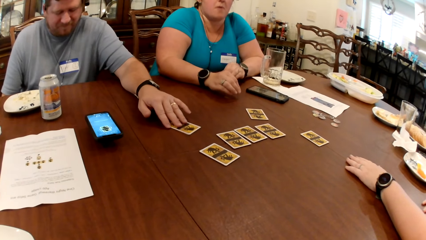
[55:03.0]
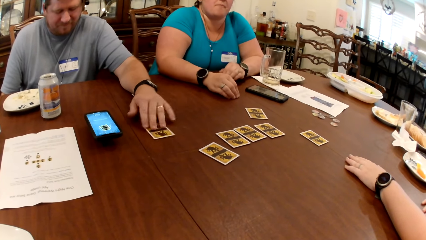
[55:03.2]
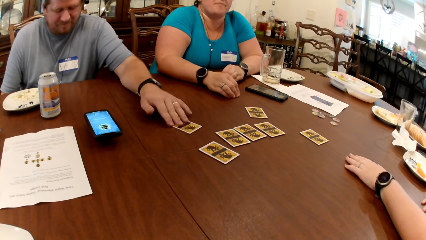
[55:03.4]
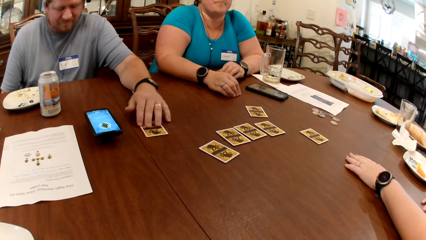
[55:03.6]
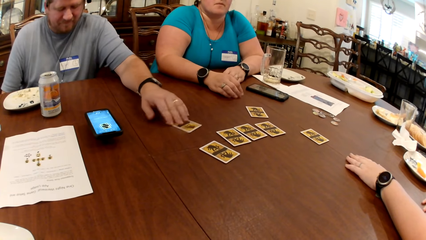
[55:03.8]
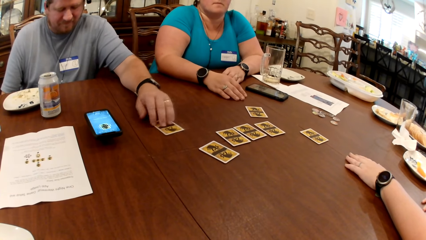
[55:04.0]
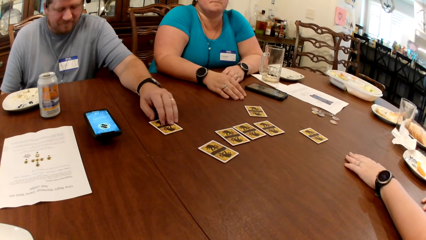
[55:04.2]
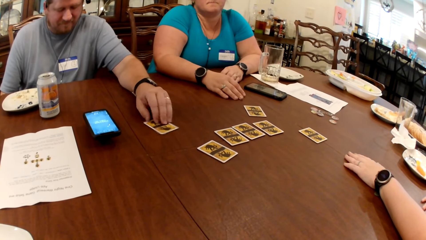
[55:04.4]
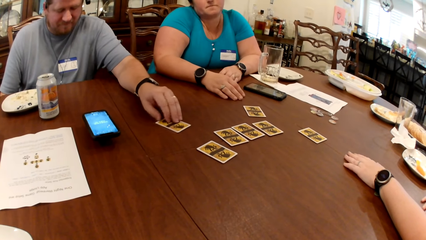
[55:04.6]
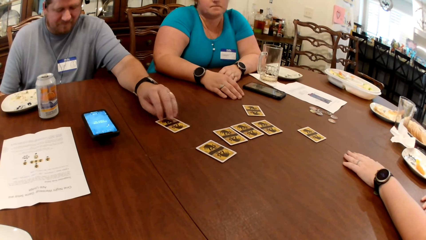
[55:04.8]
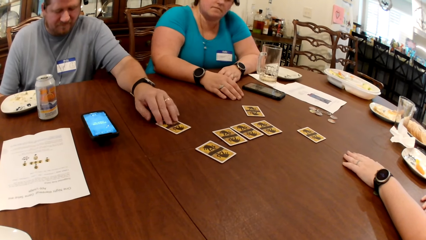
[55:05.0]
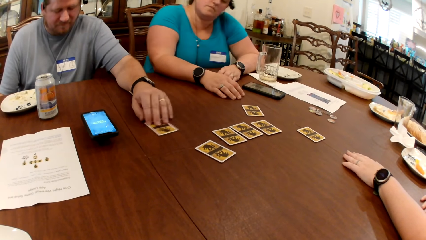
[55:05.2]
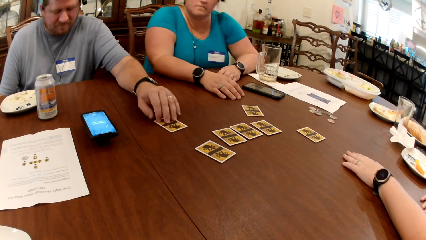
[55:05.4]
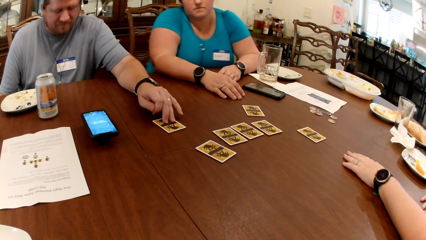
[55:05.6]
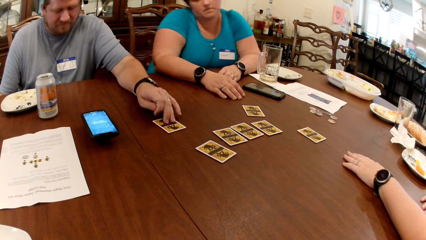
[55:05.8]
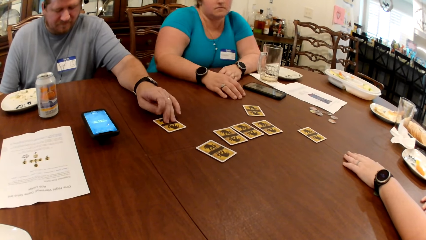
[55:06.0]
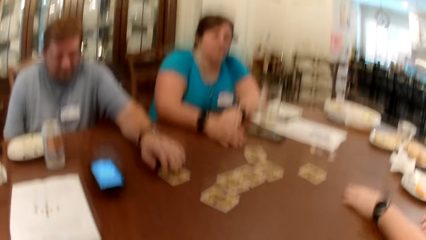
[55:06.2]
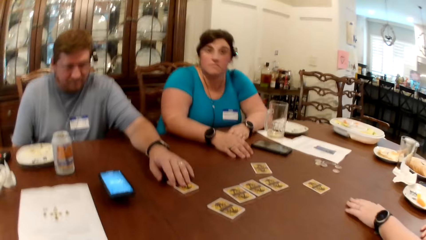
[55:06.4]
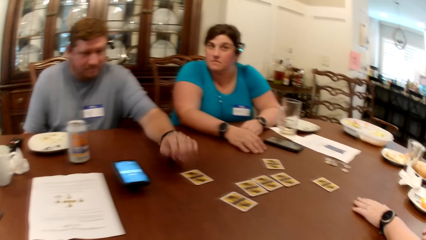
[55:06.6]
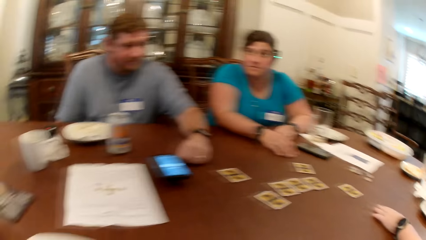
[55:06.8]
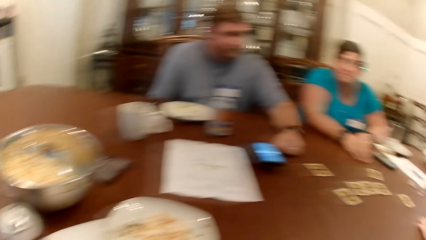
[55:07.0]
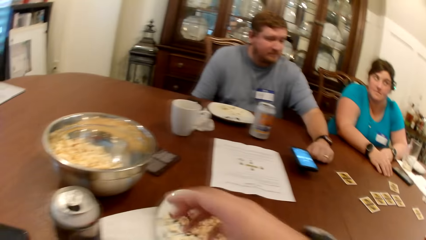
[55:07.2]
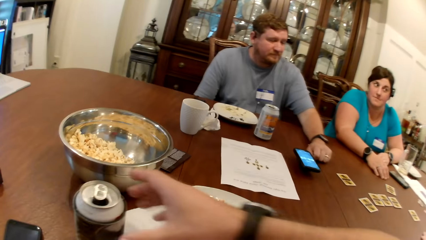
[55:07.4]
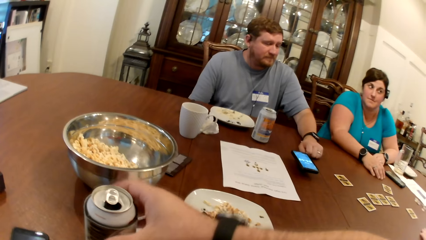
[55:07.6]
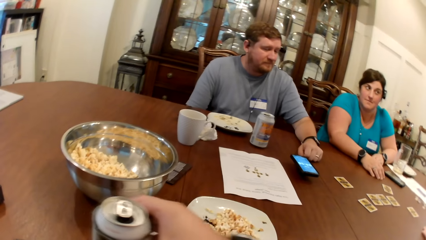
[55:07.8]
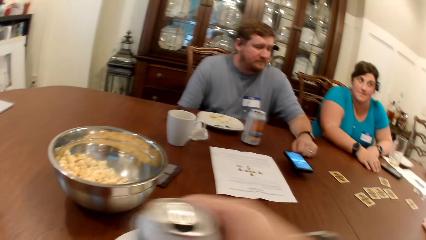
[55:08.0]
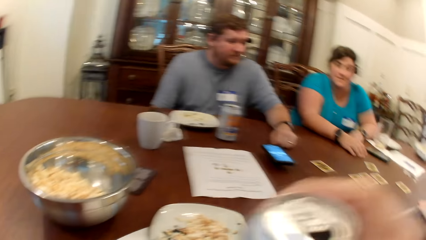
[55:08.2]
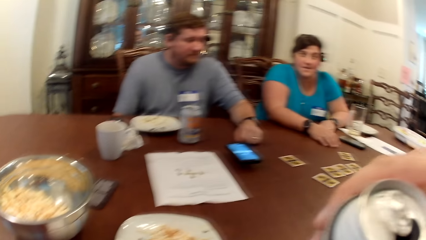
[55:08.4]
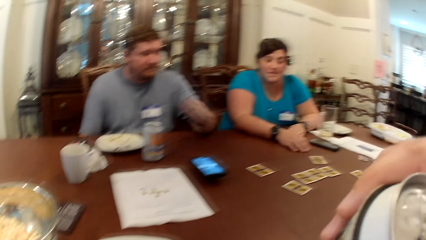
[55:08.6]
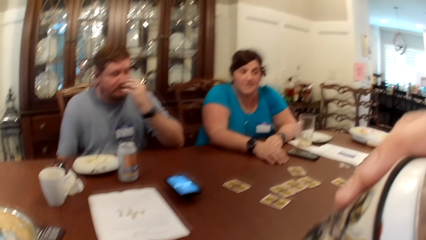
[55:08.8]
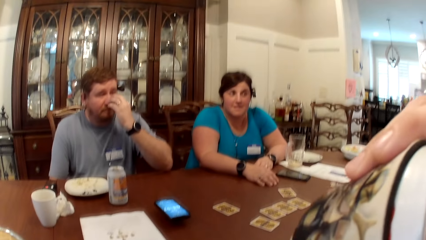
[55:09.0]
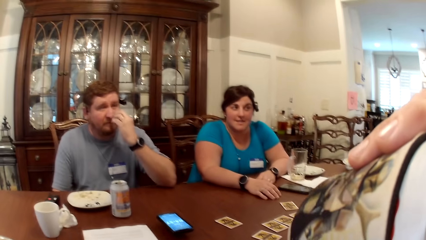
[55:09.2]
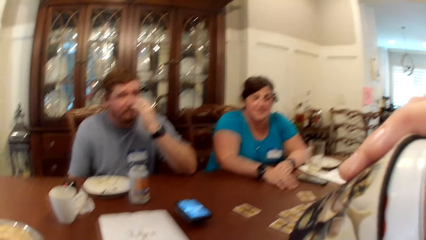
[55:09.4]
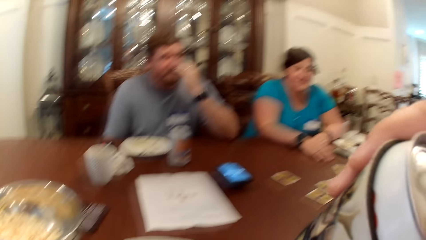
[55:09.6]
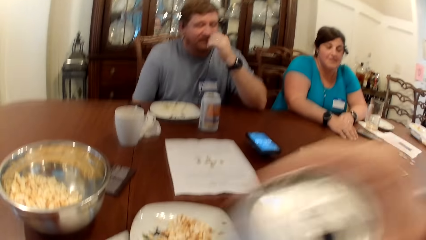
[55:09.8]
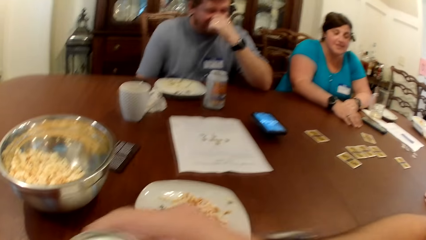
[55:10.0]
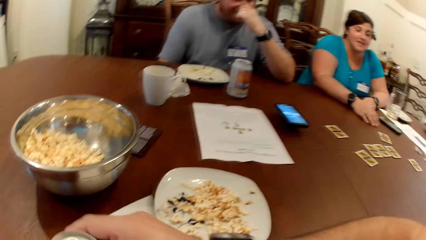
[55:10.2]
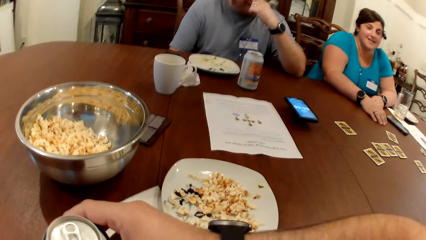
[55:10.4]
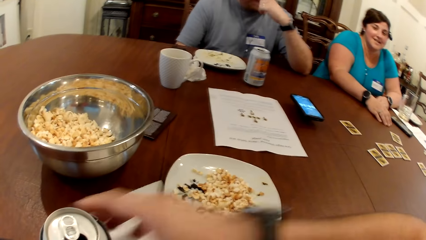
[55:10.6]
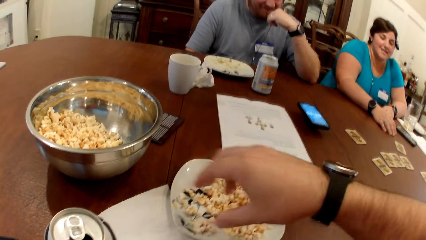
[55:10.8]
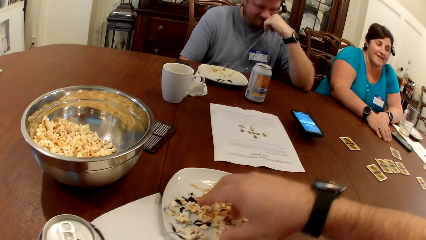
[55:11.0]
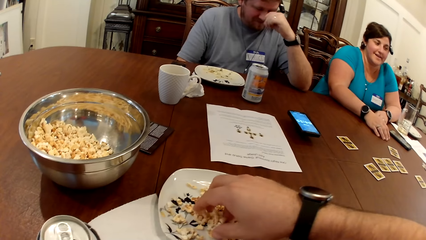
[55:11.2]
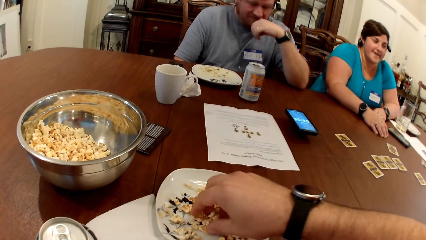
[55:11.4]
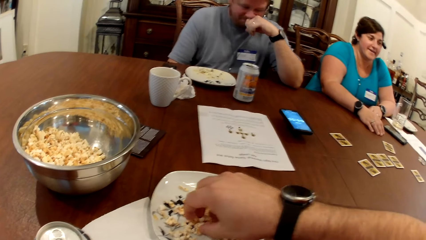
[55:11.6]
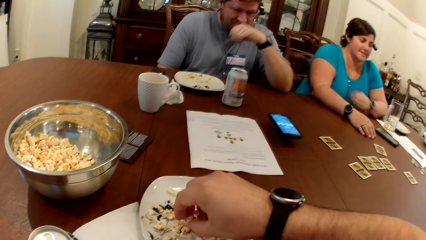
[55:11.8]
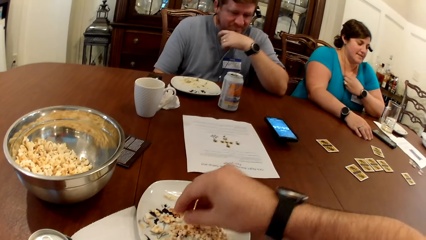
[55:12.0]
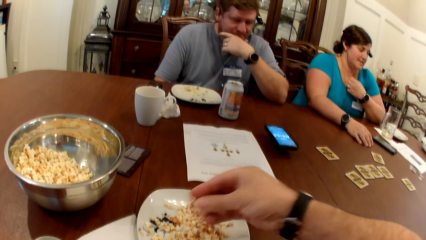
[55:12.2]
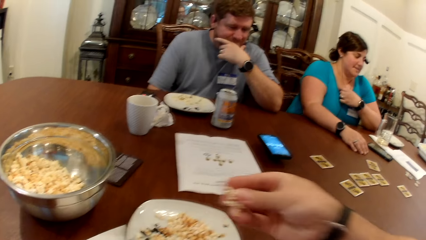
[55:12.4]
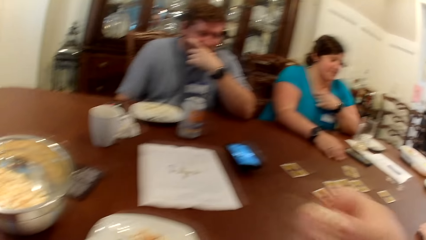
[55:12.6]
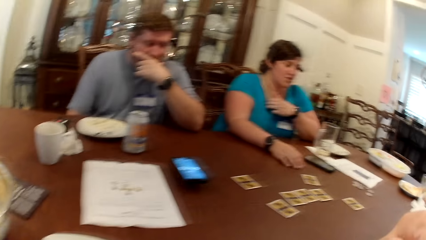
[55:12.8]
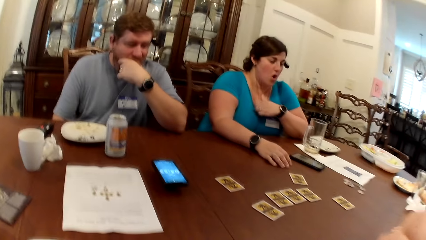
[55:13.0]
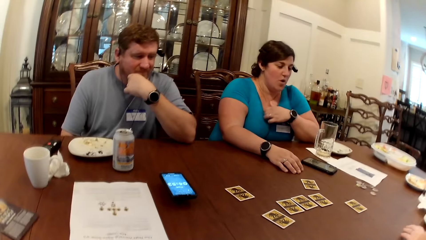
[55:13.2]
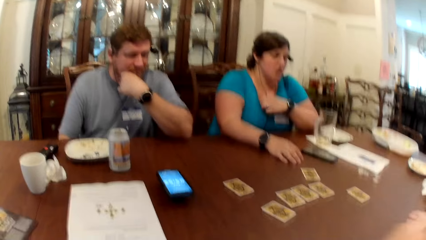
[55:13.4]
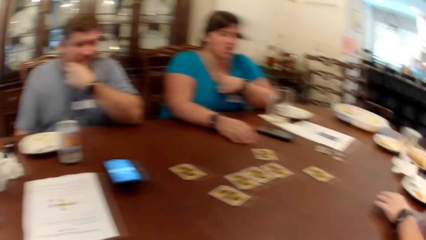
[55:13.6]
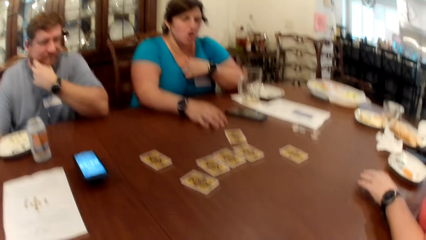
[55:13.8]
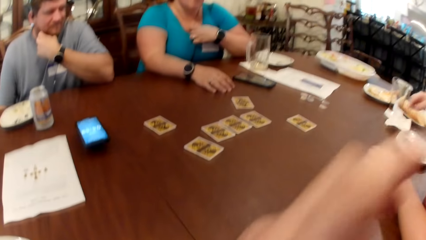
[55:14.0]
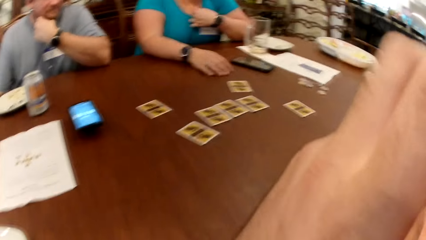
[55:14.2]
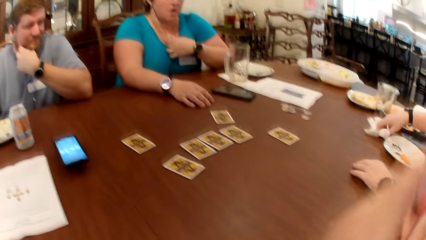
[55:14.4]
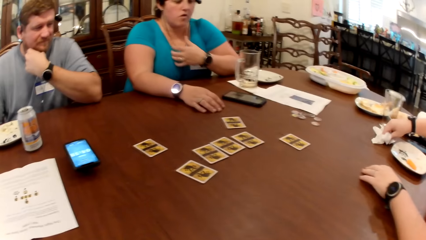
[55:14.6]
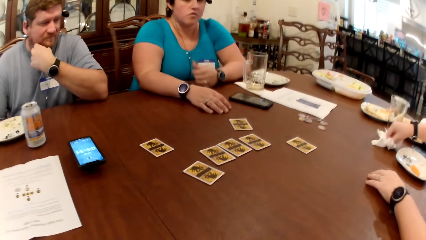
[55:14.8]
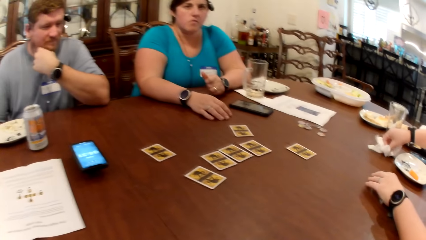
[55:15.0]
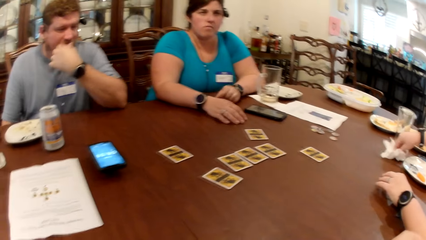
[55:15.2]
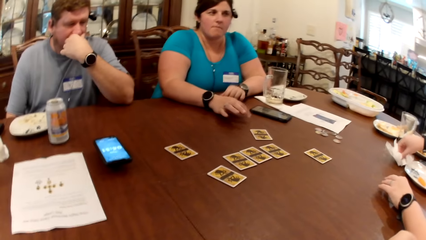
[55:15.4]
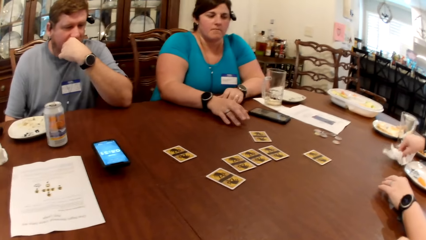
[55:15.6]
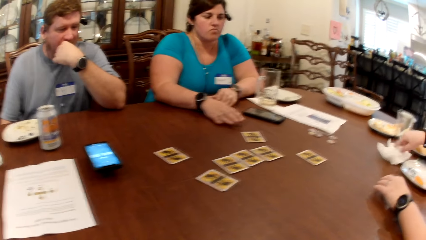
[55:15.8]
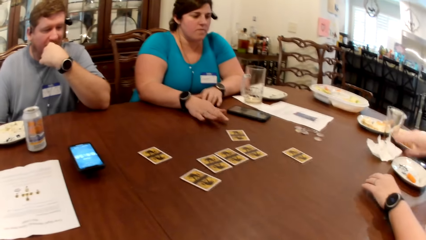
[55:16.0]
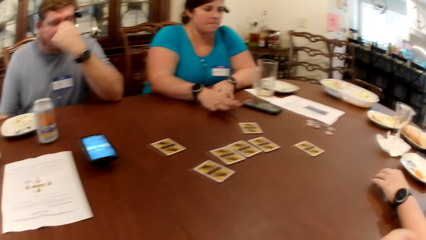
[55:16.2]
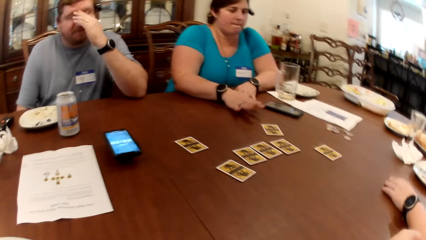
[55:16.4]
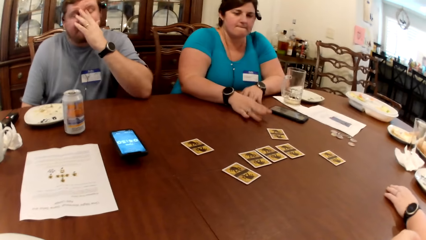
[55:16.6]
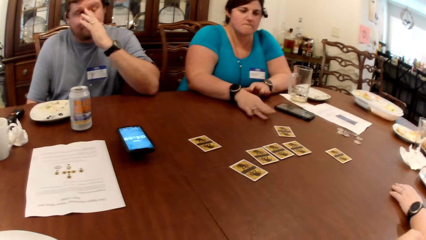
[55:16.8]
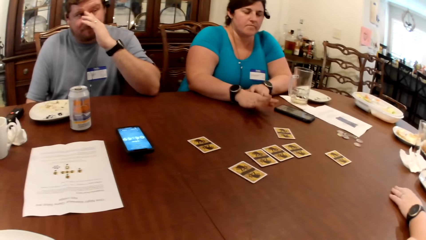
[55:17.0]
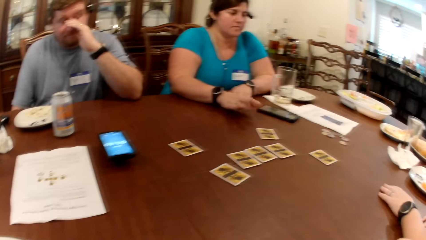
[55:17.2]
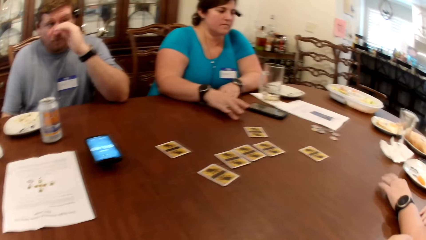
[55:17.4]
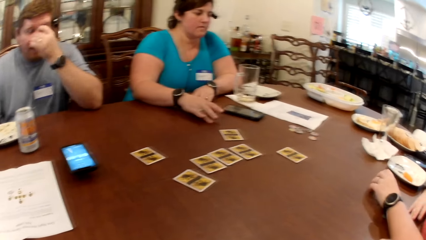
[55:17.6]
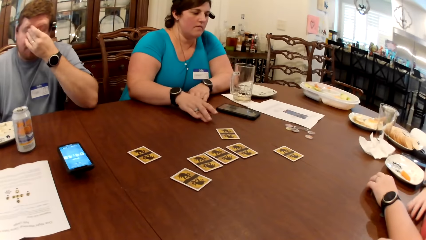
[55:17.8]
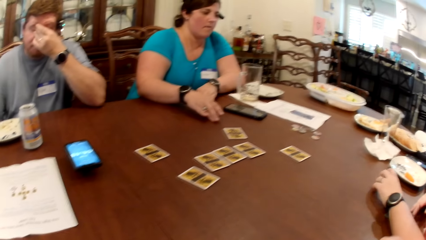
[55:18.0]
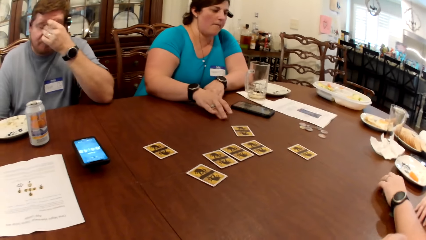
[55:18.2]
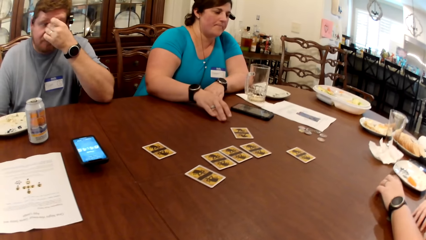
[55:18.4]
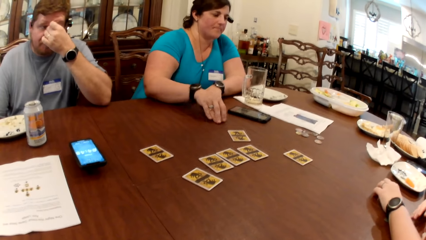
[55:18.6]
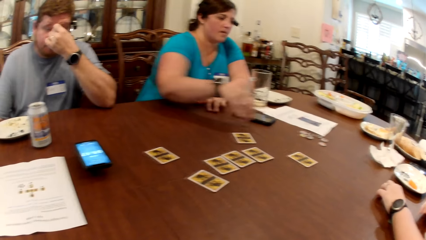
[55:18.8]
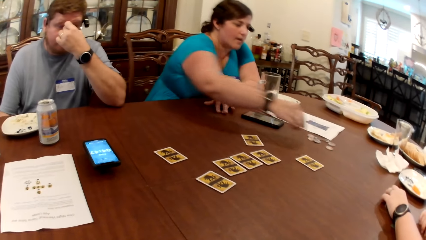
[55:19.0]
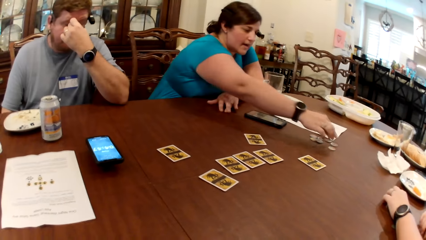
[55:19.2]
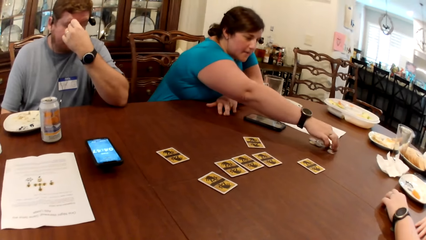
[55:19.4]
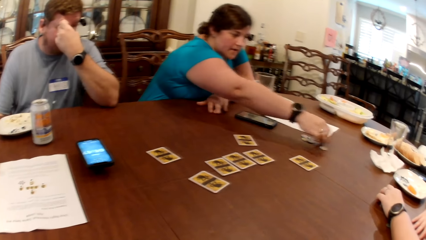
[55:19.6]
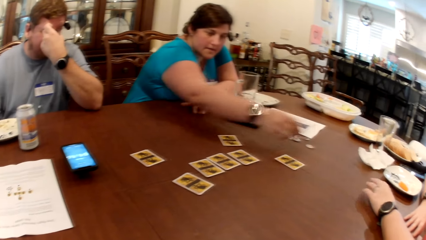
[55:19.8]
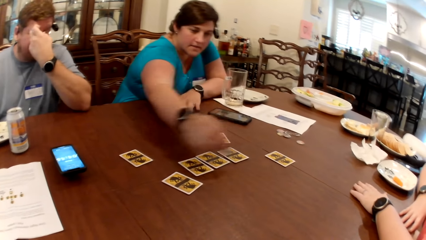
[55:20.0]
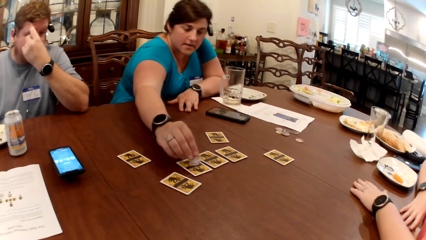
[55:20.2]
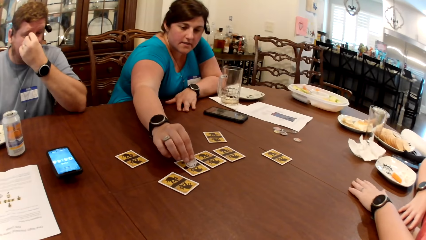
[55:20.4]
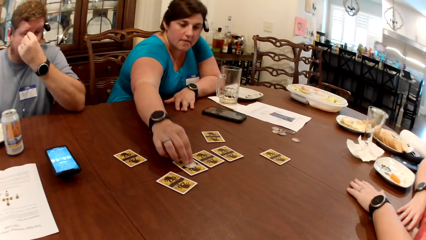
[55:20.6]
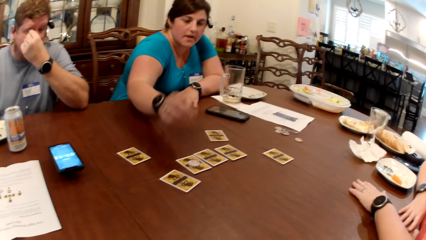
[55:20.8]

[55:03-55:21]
The camera wearer looks around. He picks up a can of beer on the table with his right hand. He drinks from the can of beer with his right hand. A man touches his face with his left hand. The camera wearer places the can of beer on the table with his right hand. He scoops popcorn inside the plate. He eats popcorn from the plate of popcorn on the table with his right hand. A woman touches a top with her left hand. Another woman touches a tissue on the table with her right hand. The camera wearer looks around. The man converses. The first woman moves a coin on the table with her right hand. A woman interacts.
